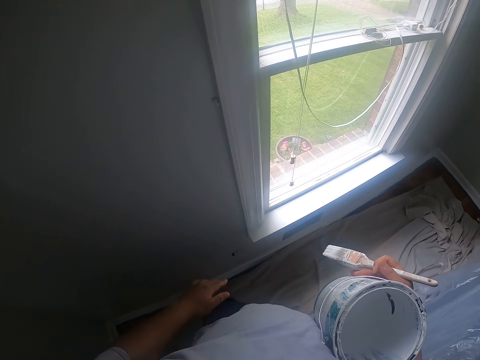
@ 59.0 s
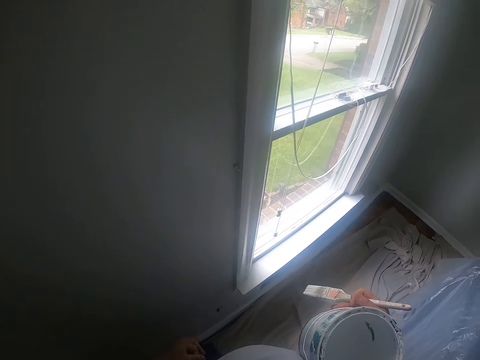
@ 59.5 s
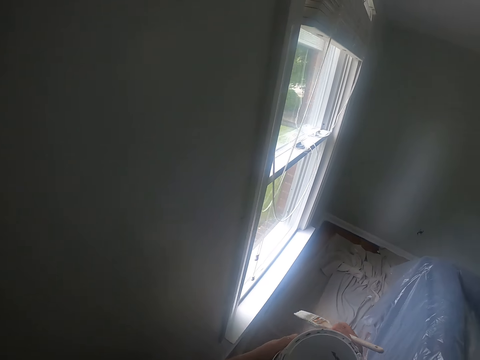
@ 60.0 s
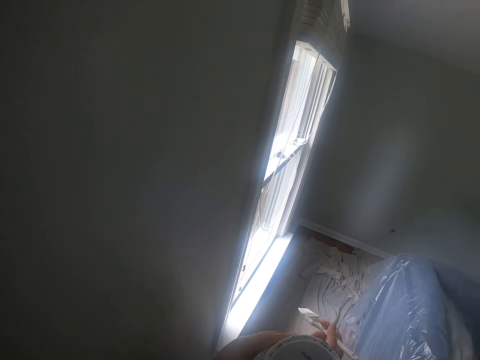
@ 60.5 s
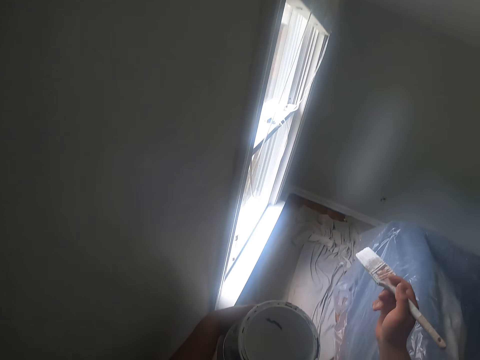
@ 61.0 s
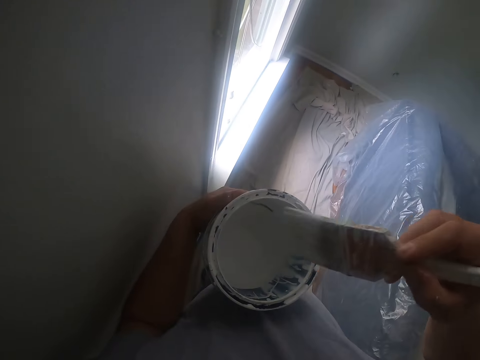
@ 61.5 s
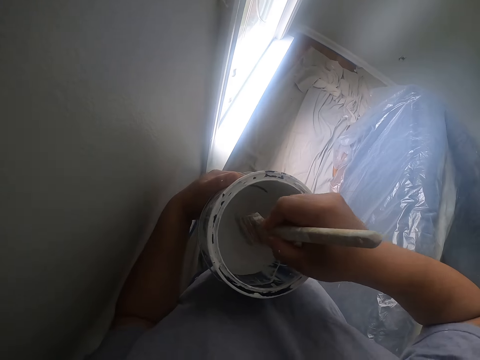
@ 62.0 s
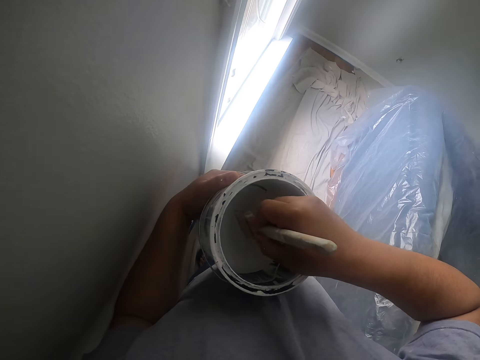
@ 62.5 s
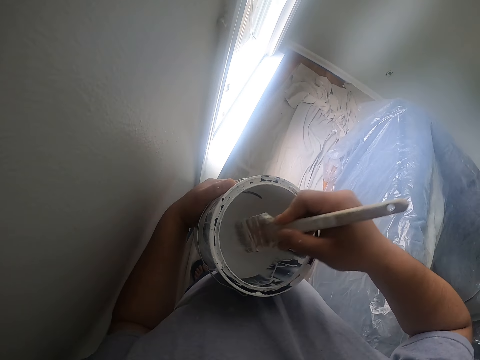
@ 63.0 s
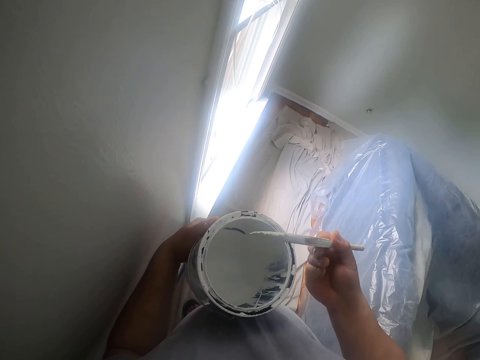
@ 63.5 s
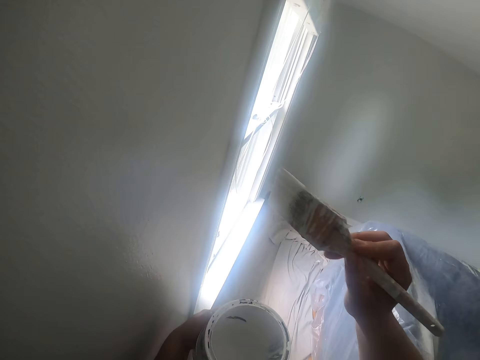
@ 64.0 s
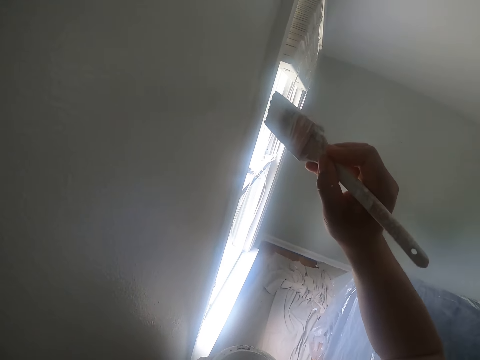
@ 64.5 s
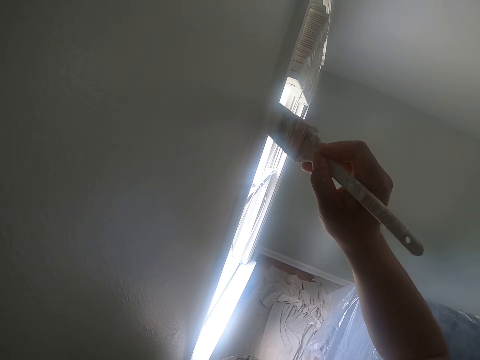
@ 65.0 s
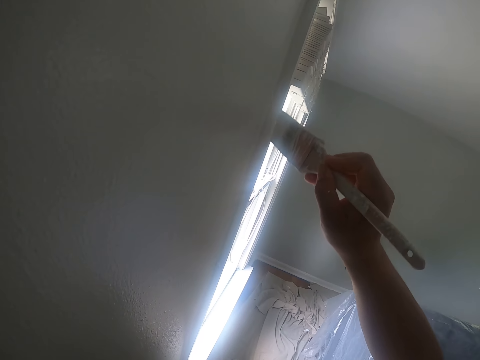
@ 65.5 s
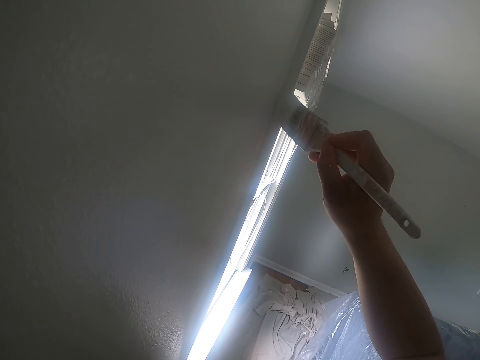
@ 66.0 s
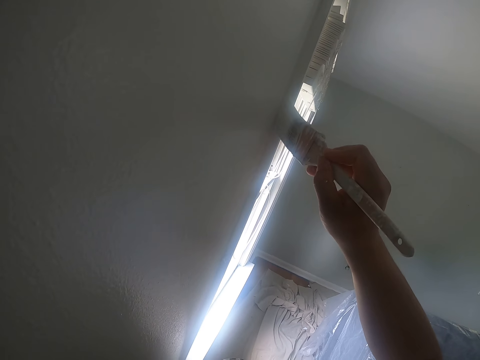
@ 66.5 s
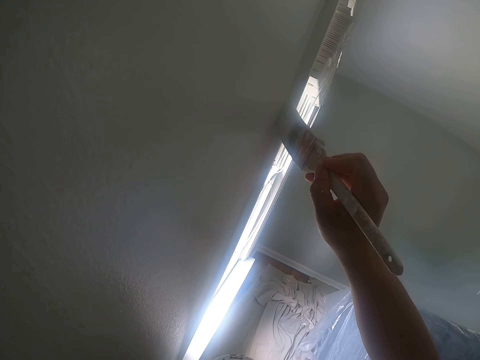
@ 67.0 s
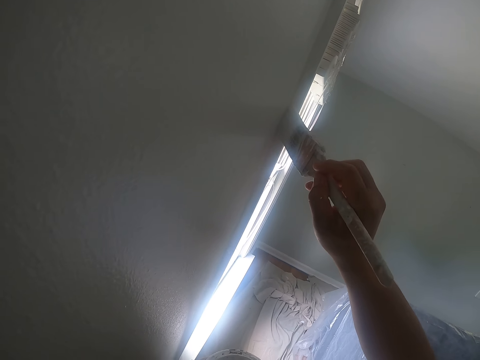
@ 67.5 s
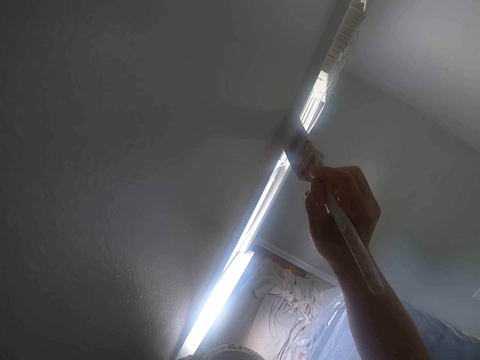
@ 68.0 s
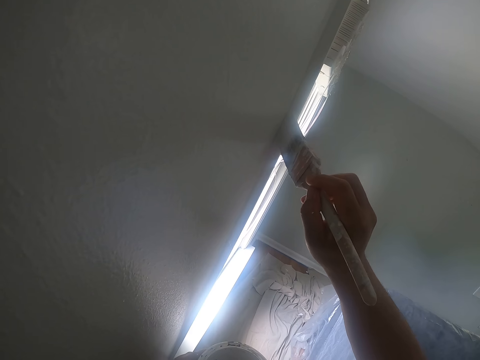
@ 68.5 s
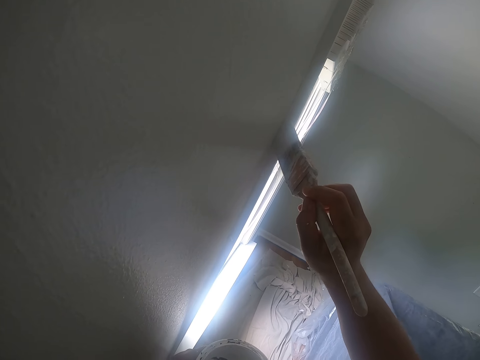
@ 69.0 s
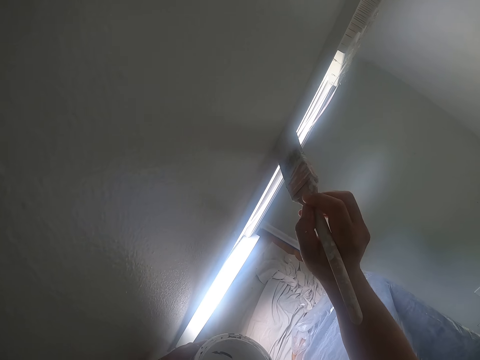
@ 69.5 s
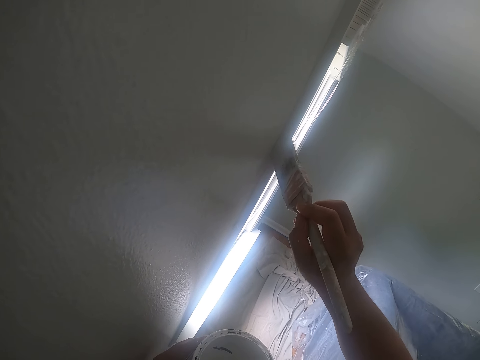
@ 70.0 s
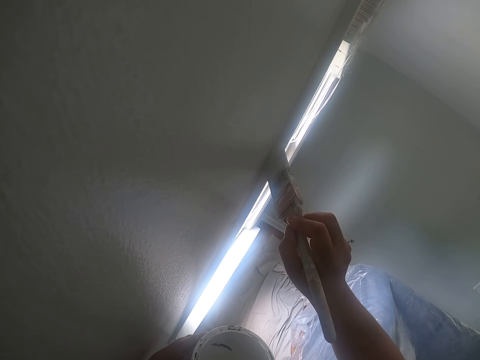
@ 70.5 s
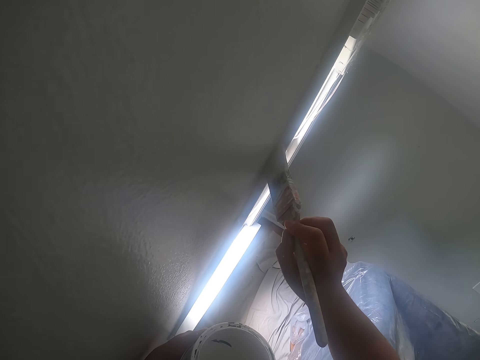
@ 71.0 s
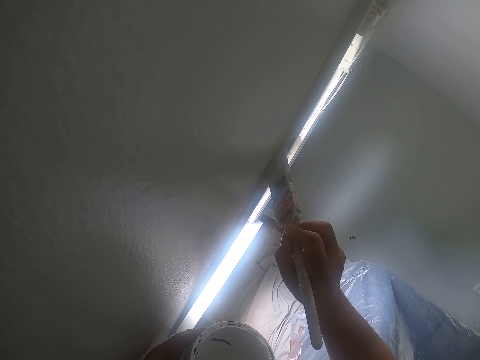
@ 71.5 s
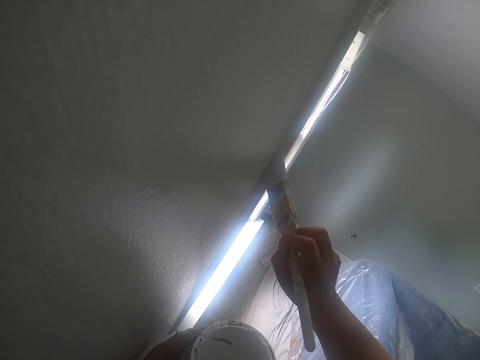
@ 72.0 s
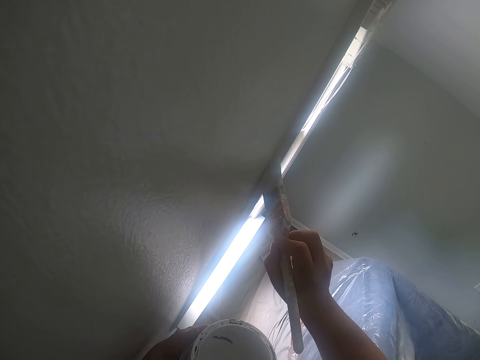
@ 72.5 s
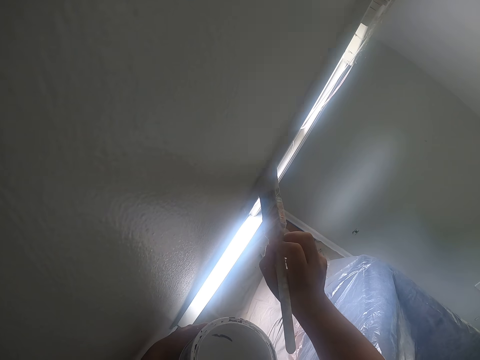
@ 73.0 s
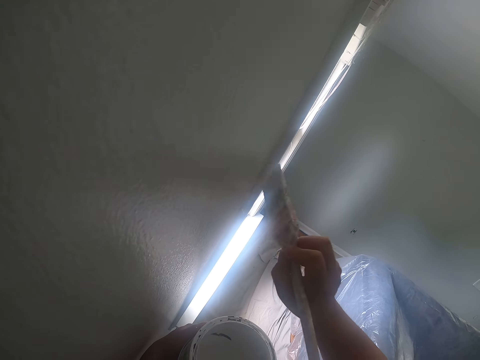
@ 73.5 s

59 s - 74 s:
The camera wearer dips the paint brush into the paint bucket. They paint the window frame with the paint brush.

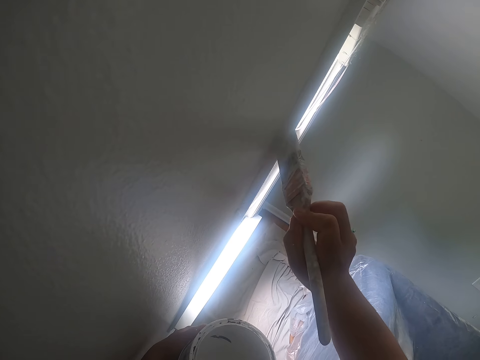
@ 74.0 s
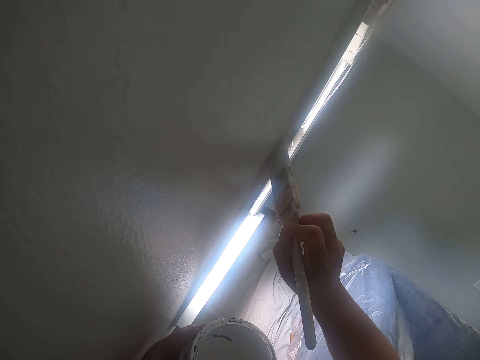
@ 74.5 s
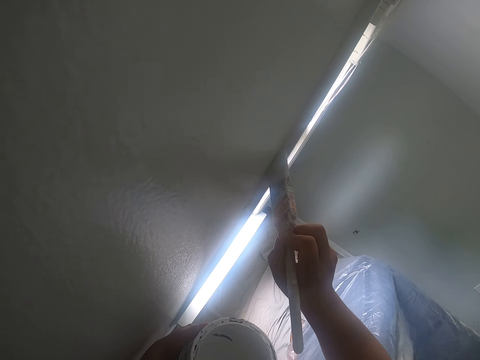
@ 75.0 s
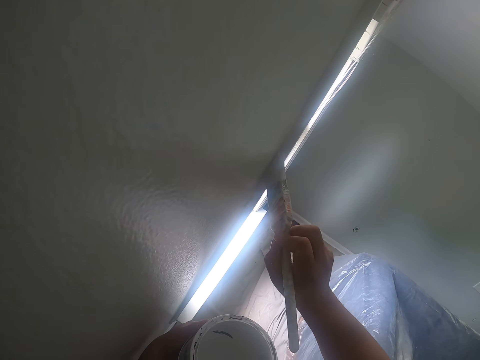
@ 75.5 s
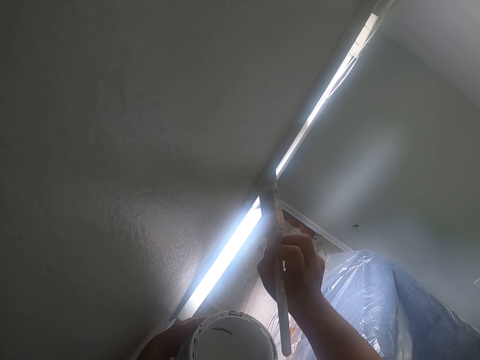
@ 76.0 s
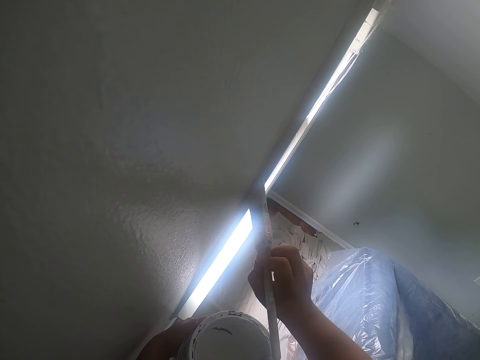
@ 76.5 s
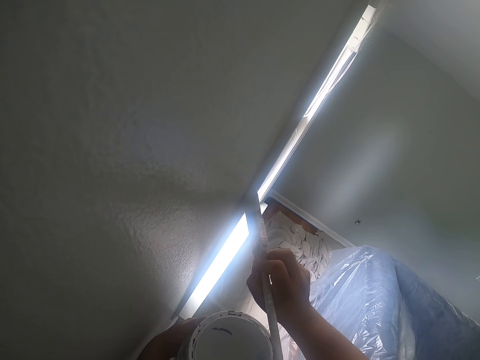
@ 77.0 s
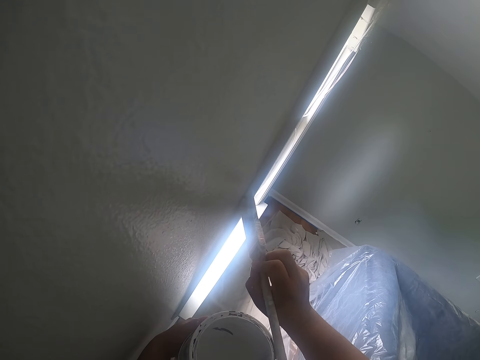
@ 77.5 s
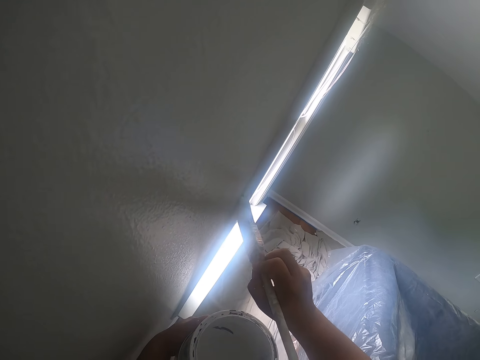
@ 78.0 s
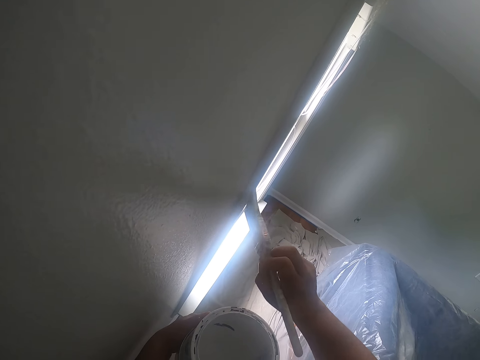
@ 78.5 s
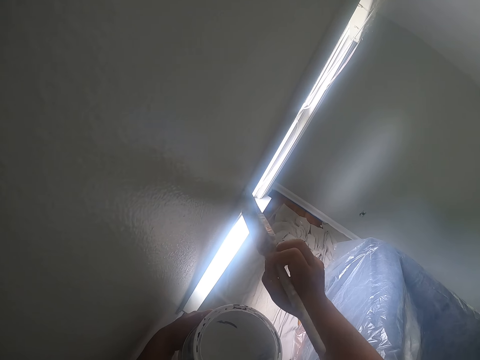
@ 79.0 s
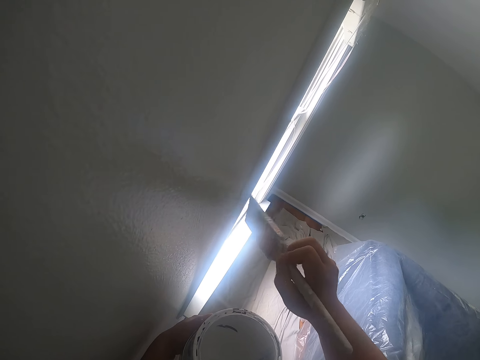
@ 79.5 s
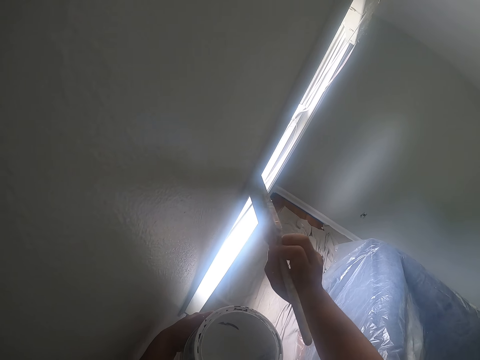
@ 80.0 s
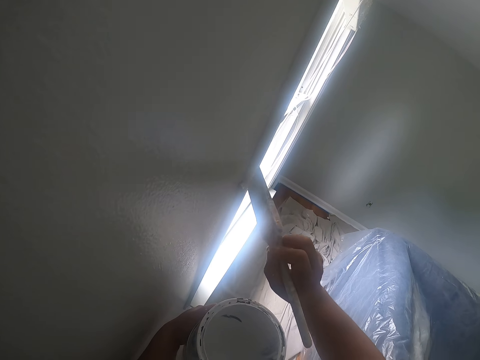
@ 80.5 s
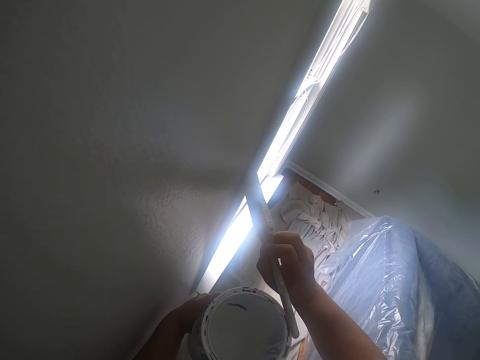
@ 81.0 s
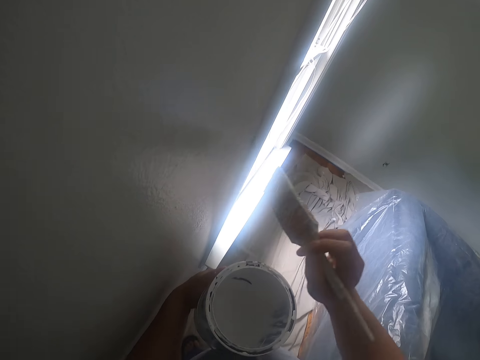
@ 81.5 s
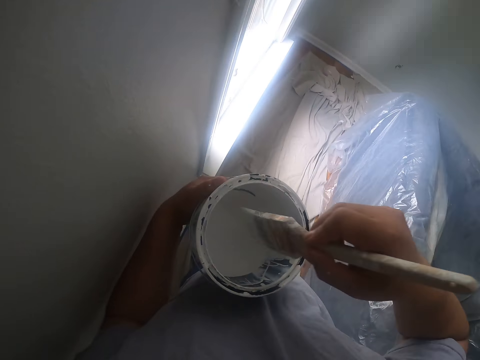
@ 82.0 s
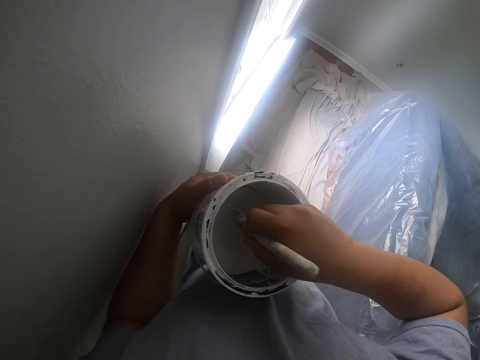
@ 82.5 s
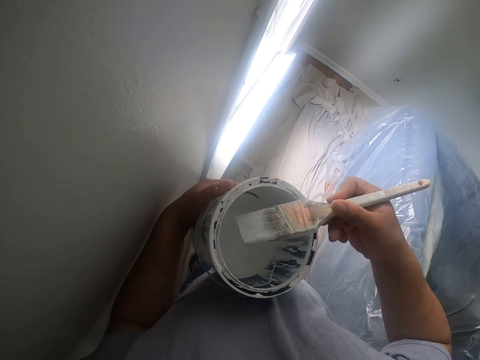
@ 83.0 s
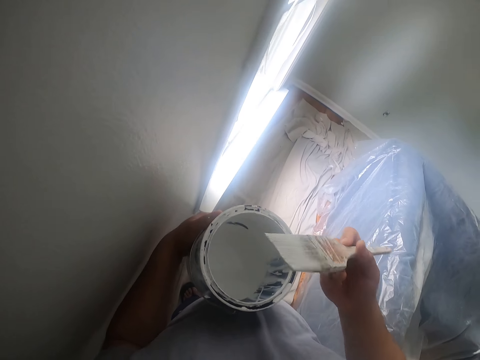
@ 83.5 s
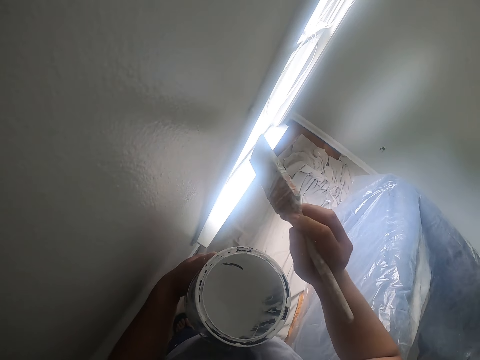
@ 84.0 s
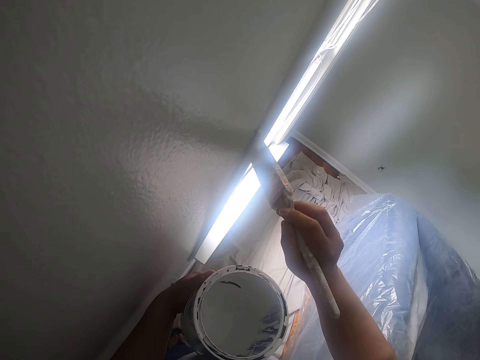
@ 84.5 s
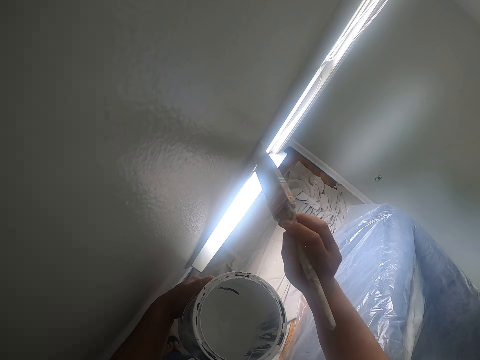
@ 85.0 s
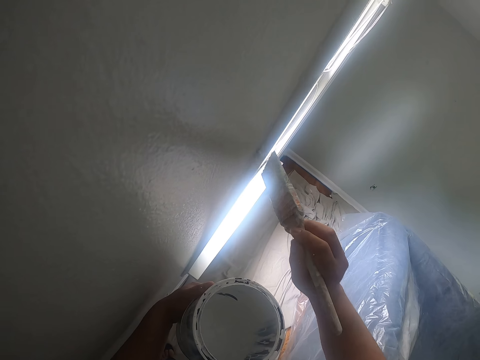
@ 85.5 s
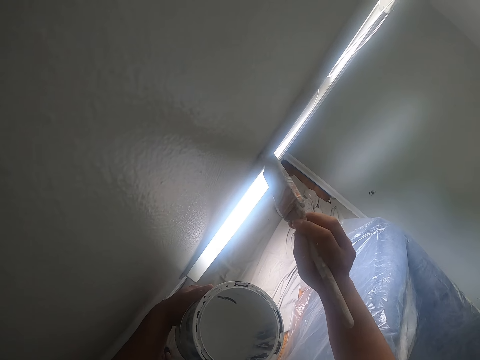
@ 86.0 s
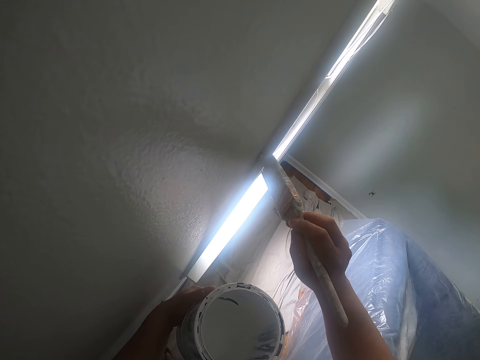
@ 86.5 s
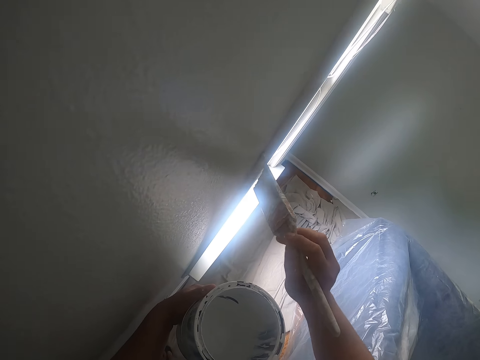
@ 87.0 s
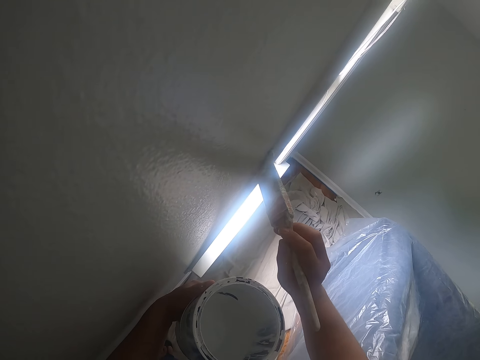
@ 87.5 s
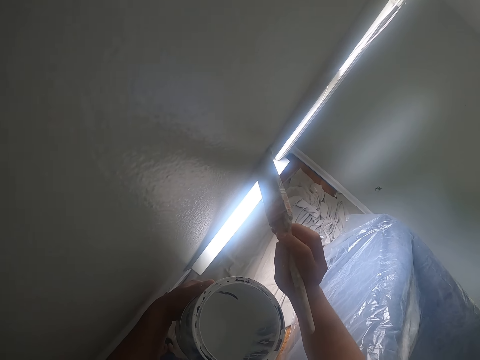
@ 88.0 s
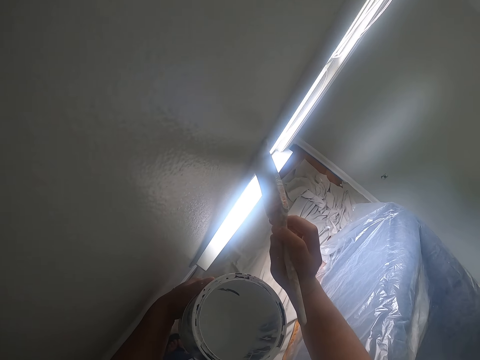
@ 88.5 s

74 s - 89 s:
The camera wearer dips the paint brush into the paint bucket. They paint the window frame with the paint brush.
